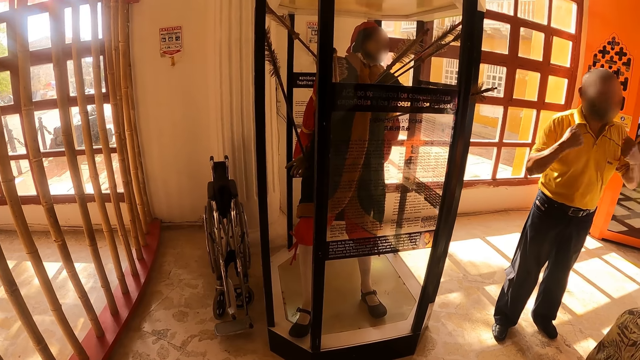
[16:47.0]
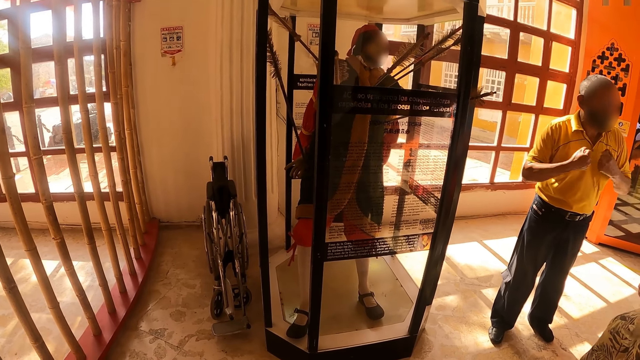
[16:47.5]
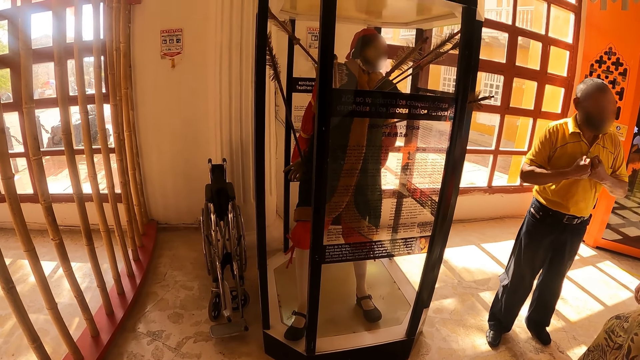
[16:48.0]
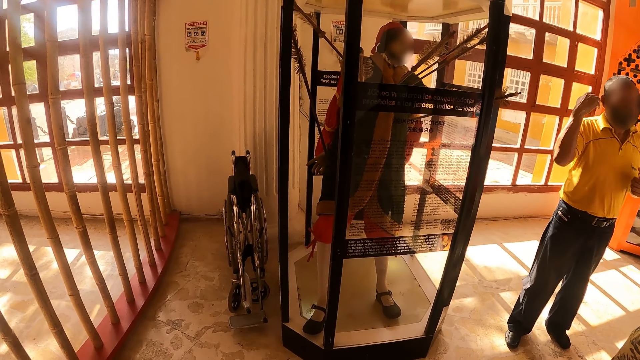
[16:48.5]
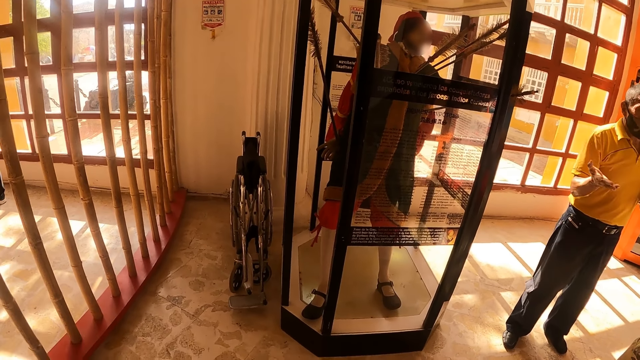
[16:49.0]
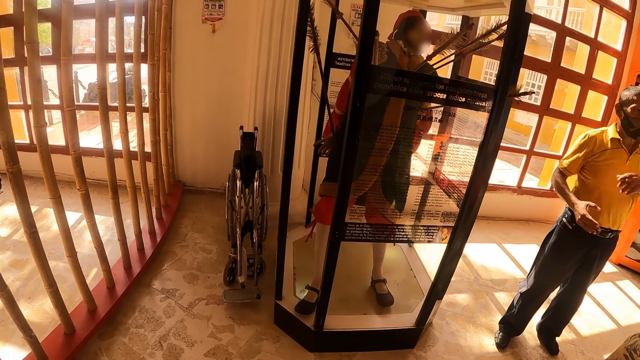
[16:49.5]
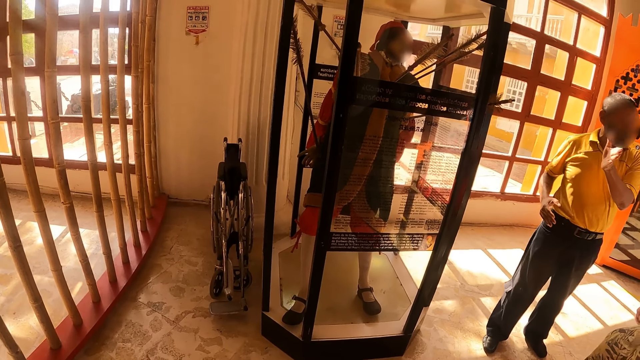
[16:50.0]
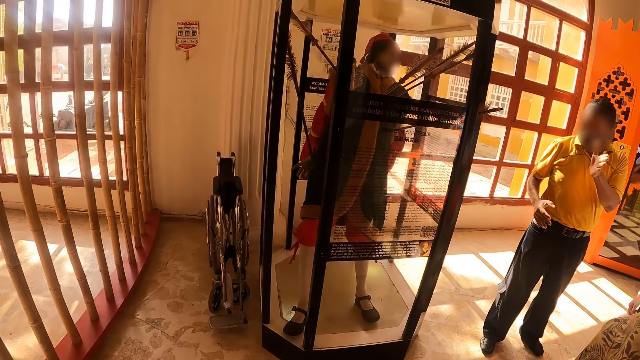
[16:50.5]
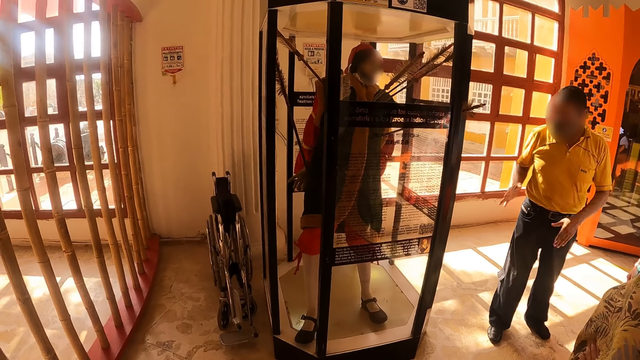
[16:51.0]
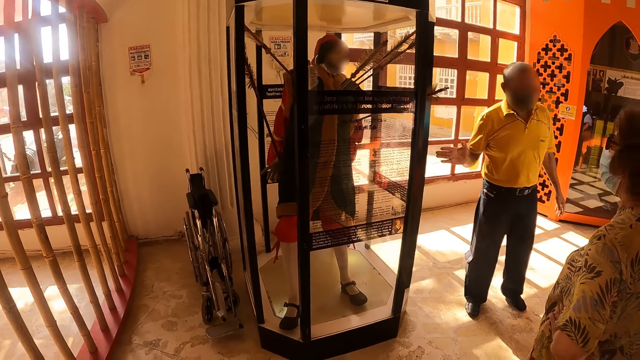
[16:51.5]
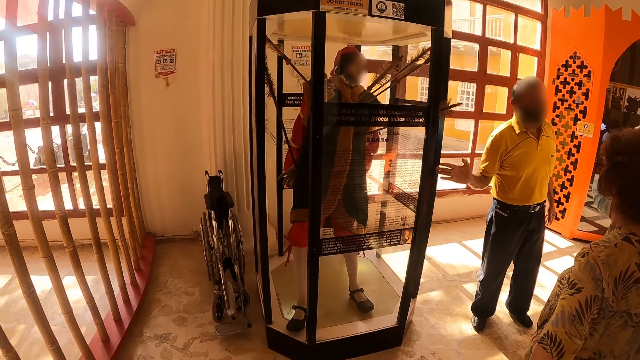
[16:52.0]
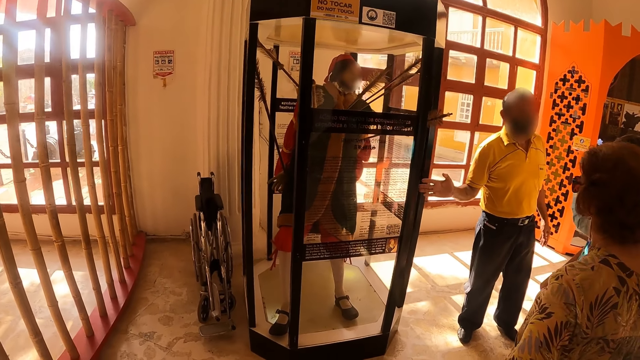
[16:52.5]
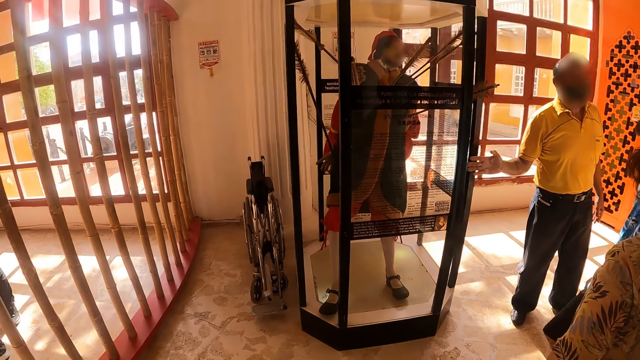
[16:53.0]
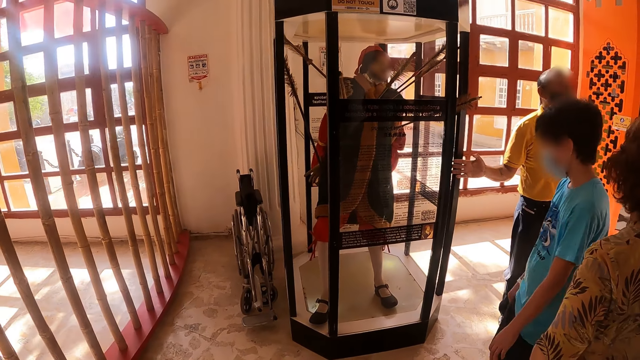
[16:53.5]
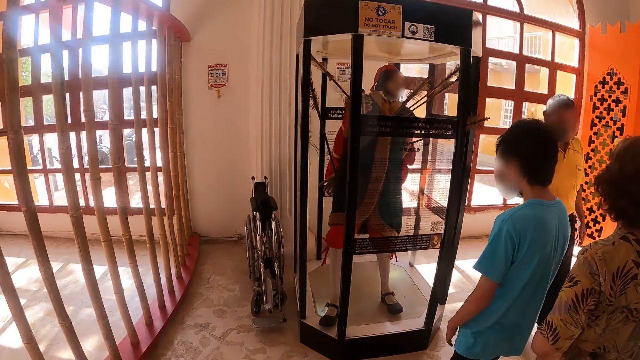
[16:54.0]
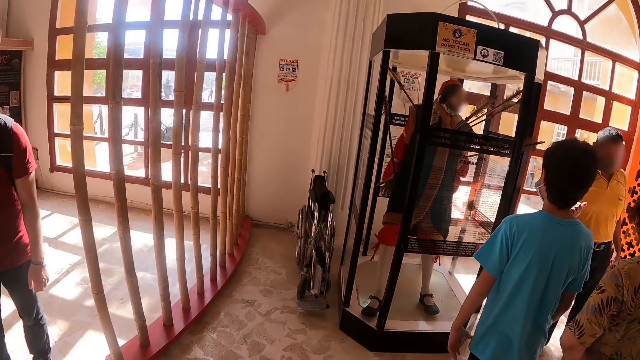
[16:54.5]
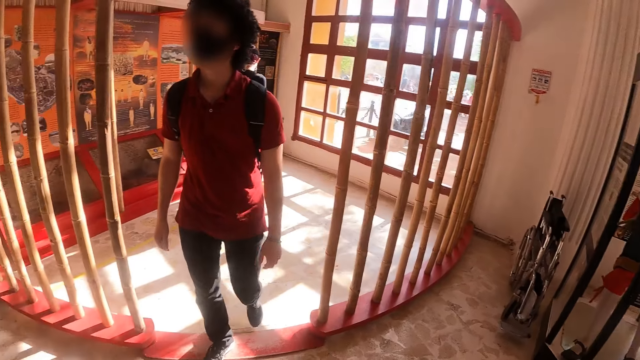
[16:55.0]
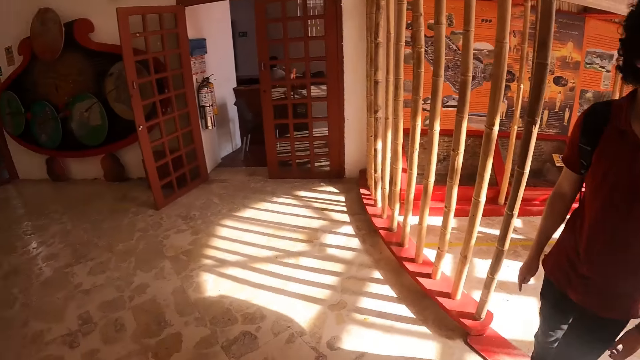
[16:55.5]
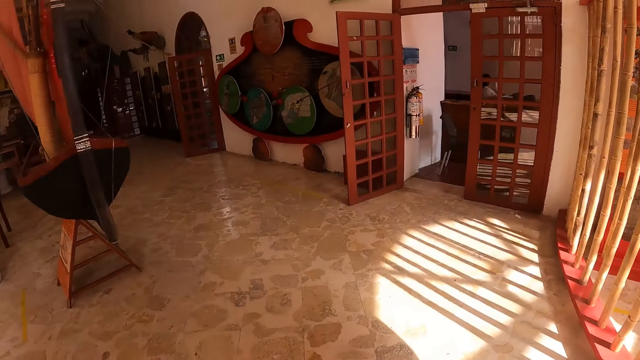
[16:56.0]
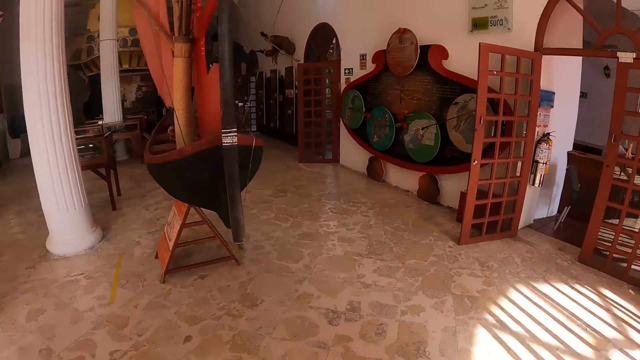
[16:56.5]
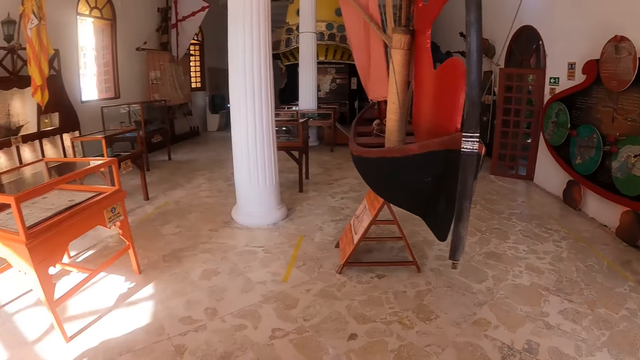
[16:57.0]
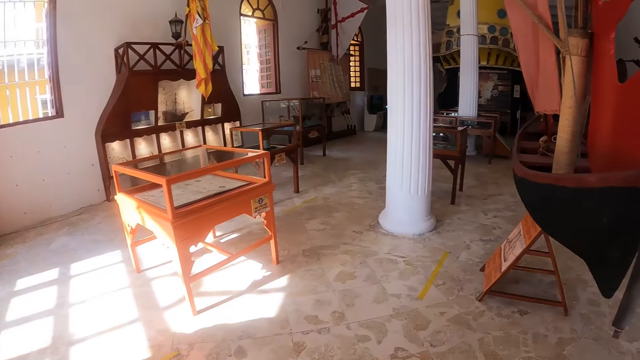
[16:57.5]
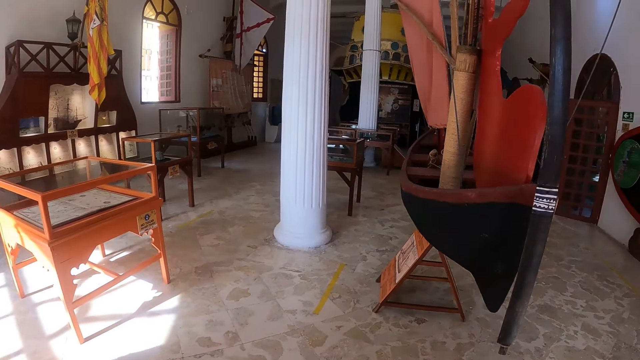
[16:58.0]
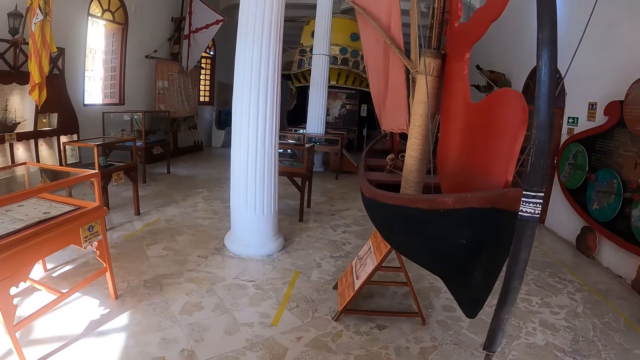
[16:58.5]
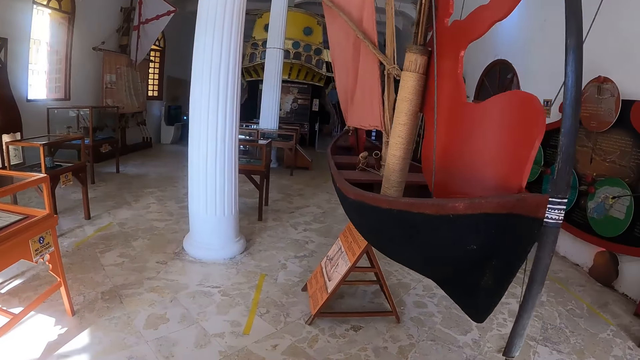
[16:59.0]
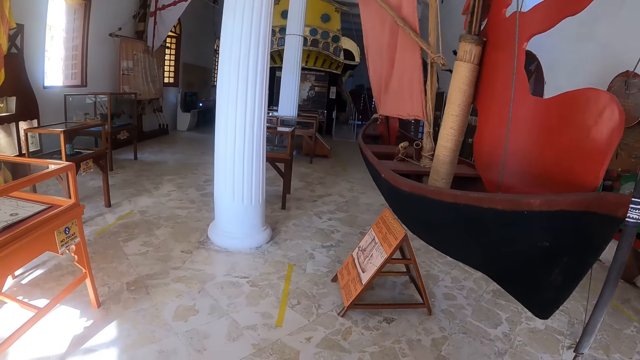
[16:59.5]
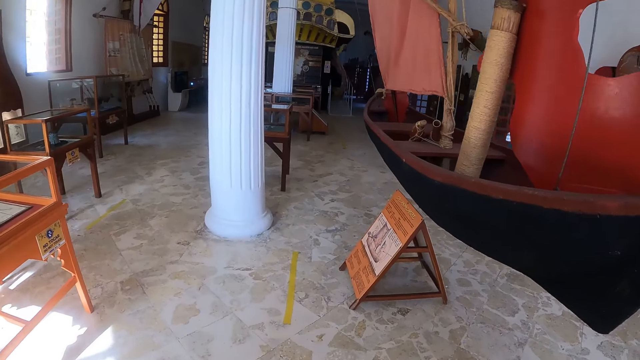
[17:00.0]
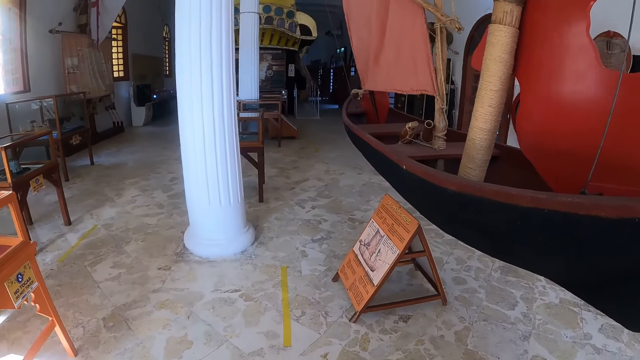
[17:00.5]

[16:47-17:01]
The camera wearer looks around. They look at the craft art.

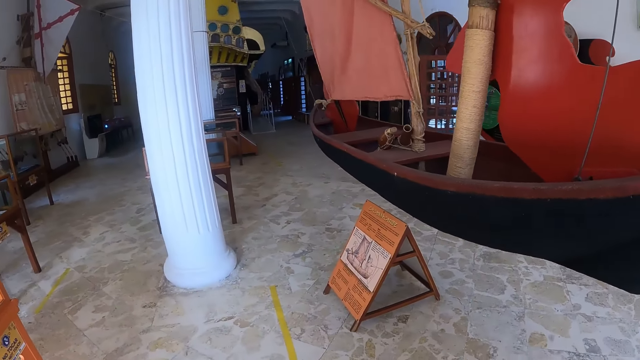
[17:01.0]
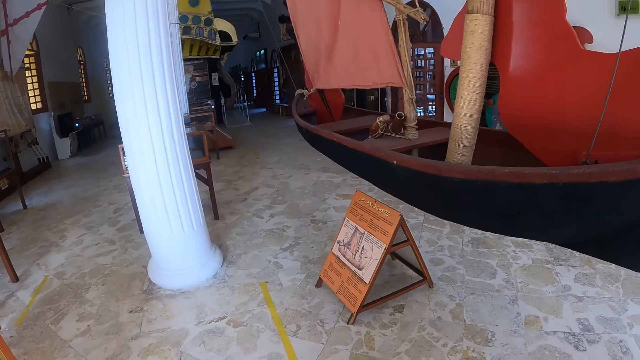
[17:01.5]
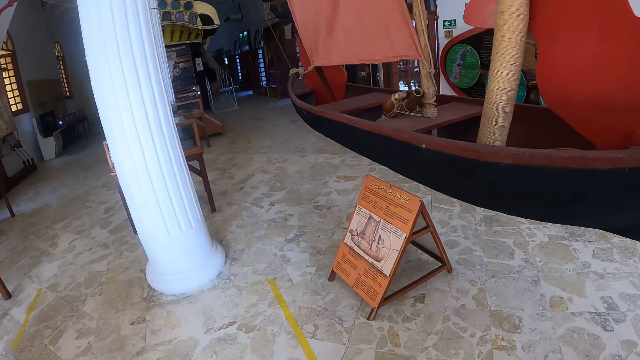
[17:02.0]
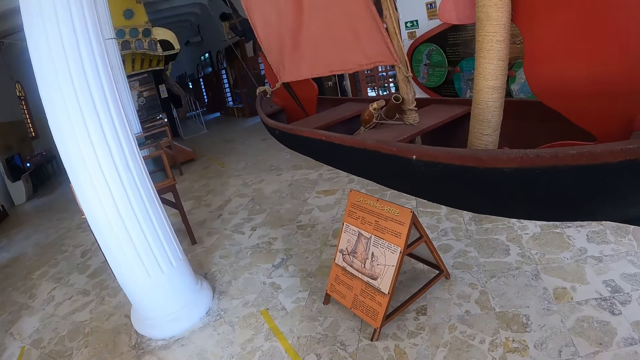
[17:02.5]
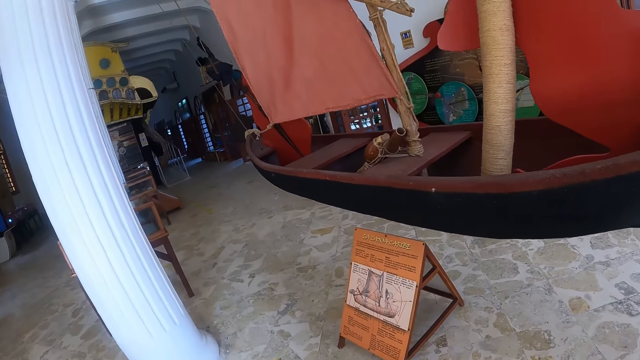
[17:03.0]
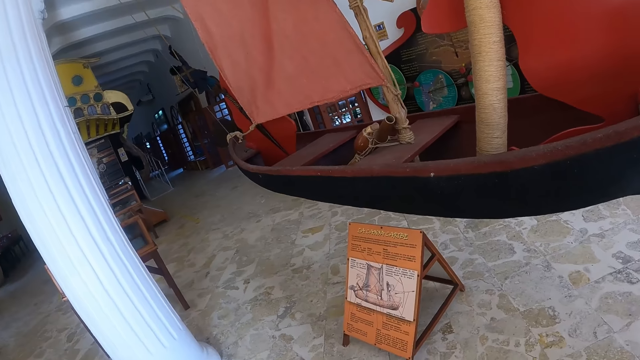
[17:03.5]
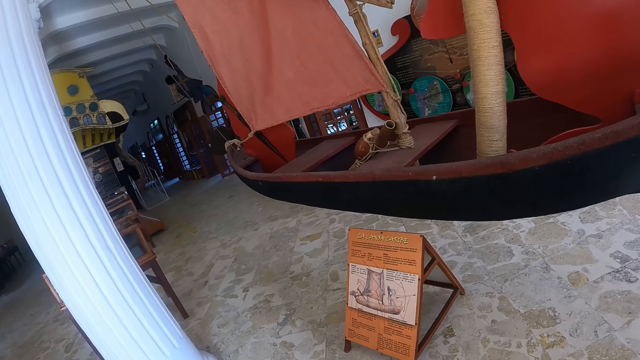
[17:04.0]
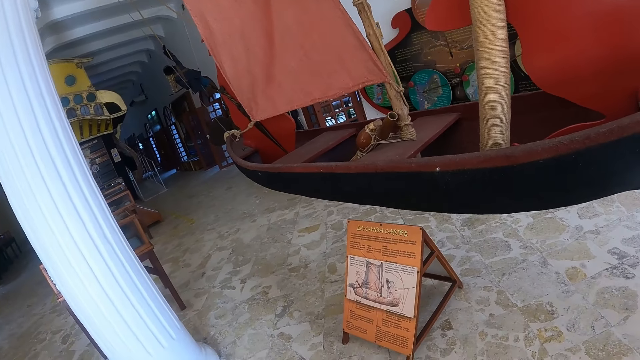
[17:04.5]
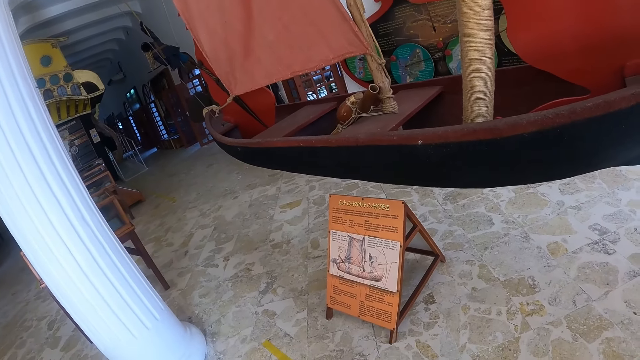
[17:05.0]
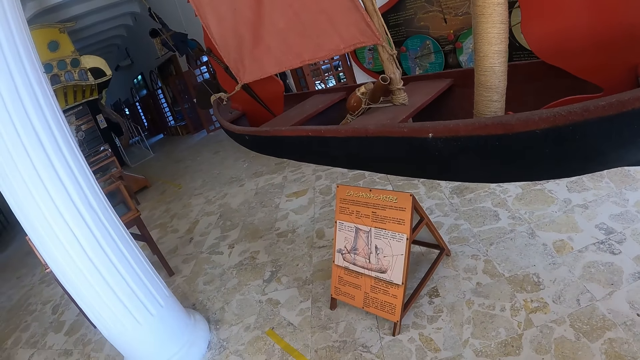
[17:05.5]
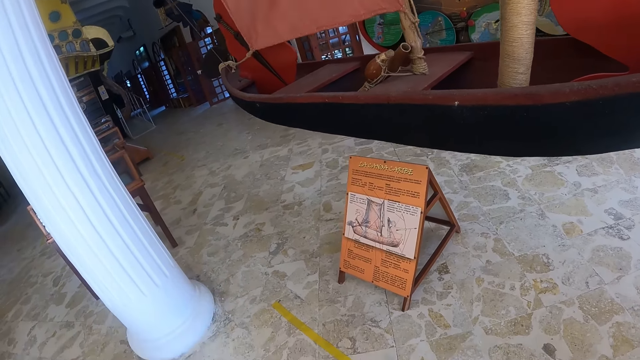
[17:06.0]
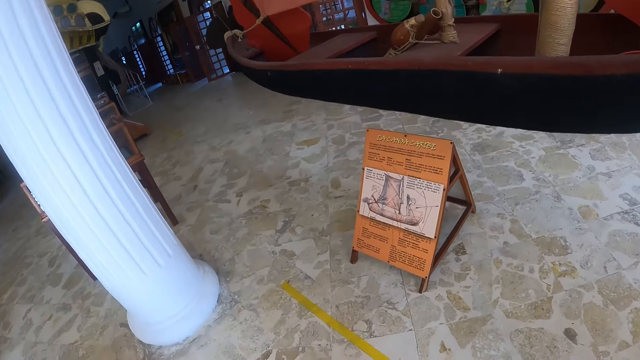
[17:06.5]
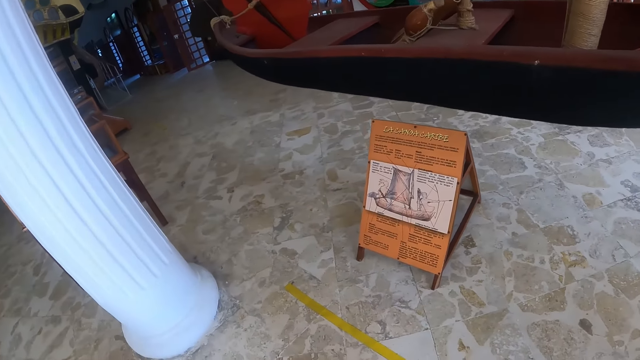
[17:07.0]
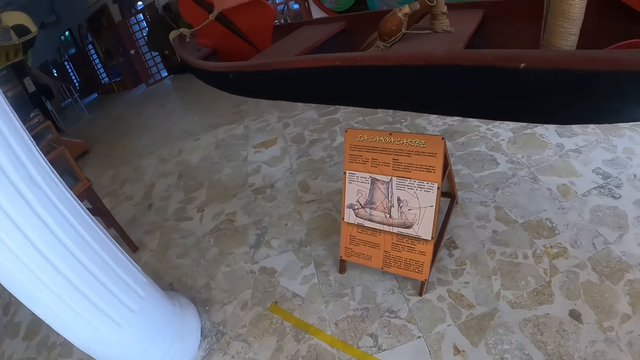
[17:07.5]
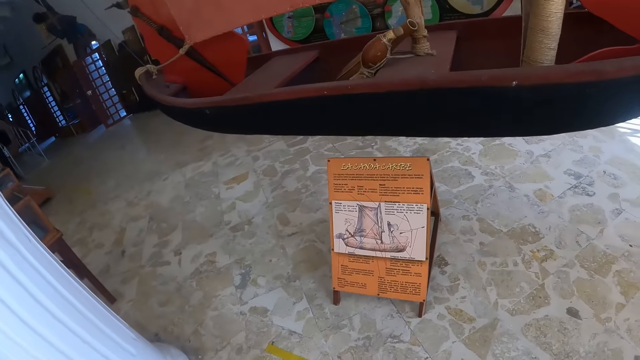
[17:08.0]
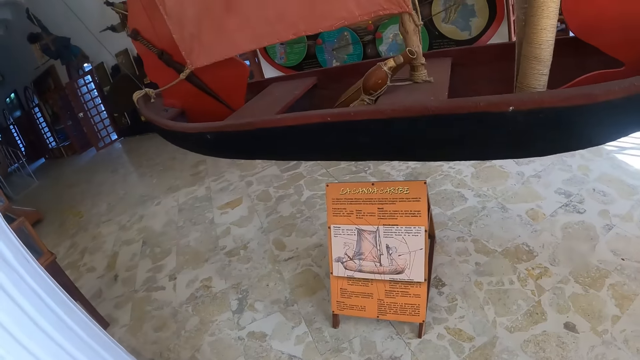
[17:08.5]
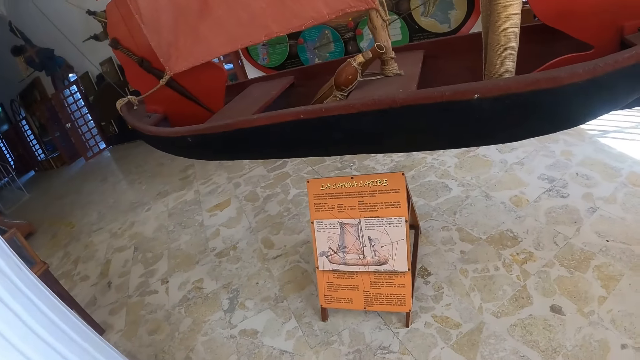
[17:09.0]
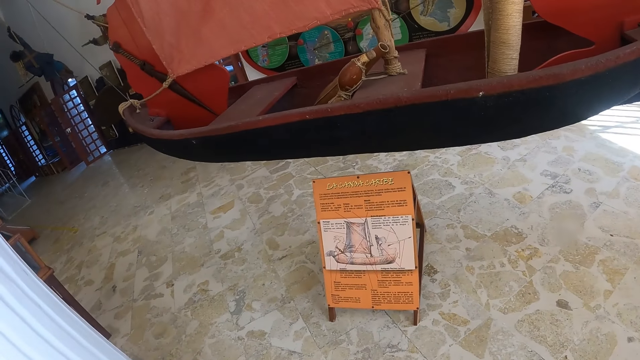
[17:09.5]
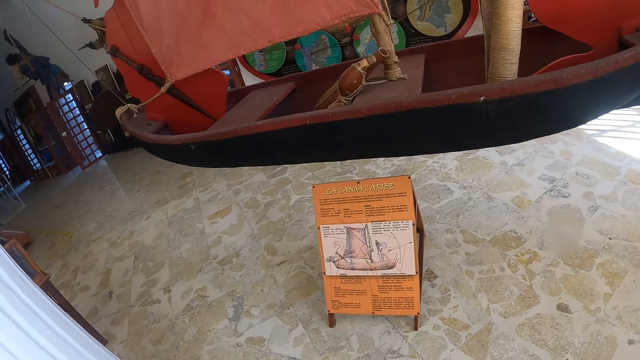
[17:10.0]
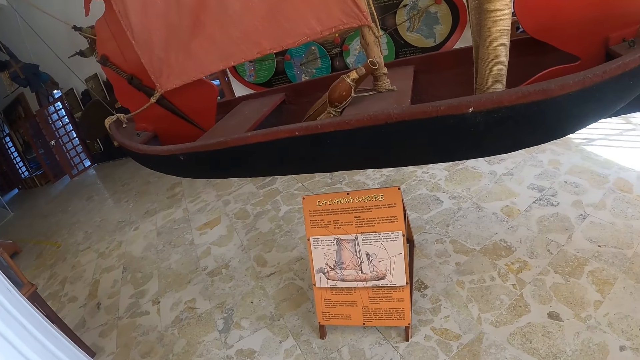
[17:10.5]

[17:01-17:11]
The camera wearer looks at a boat structure.
